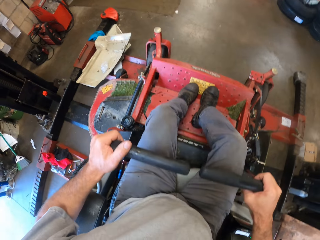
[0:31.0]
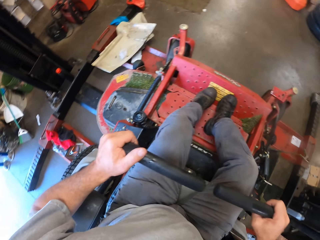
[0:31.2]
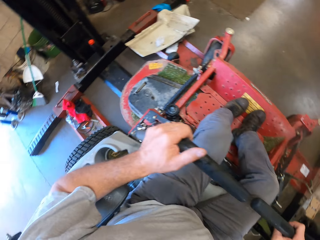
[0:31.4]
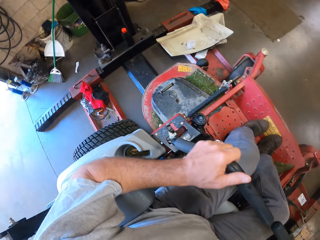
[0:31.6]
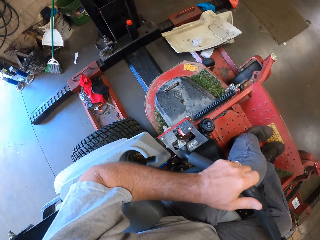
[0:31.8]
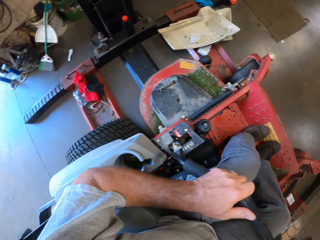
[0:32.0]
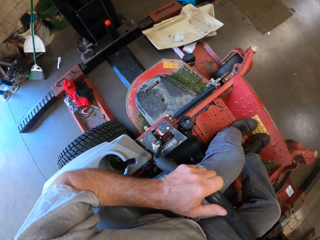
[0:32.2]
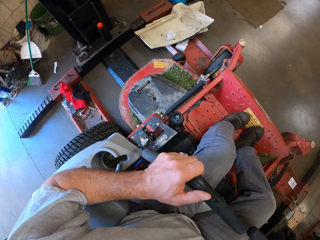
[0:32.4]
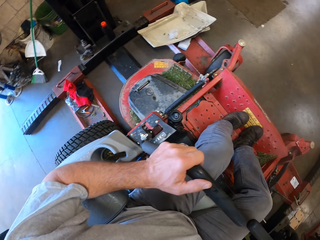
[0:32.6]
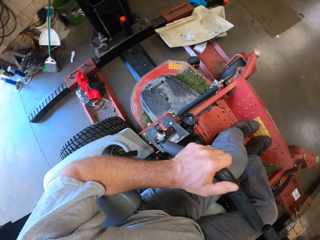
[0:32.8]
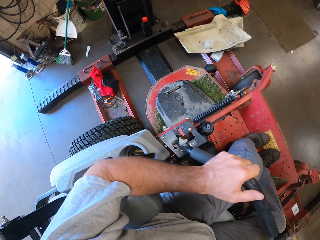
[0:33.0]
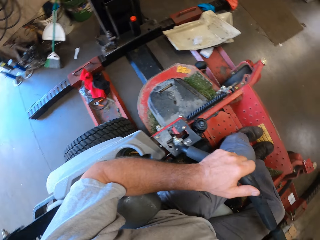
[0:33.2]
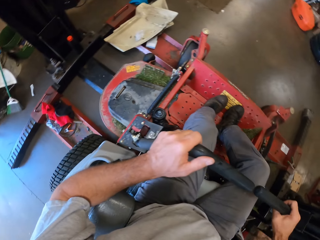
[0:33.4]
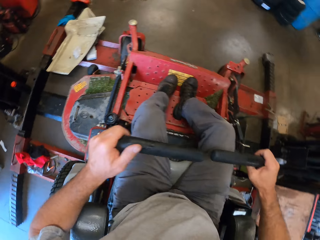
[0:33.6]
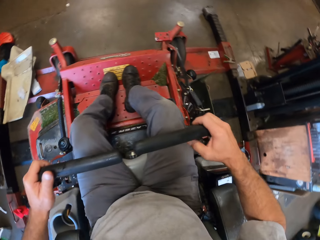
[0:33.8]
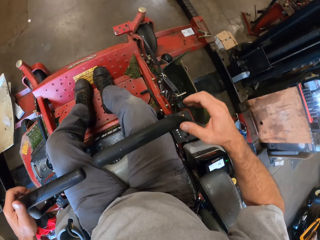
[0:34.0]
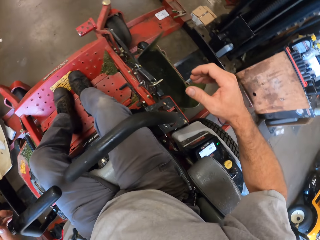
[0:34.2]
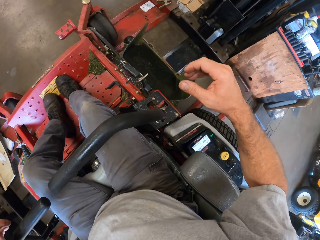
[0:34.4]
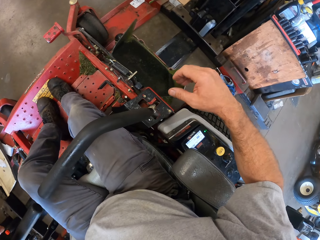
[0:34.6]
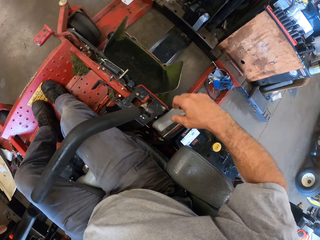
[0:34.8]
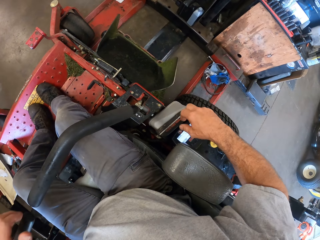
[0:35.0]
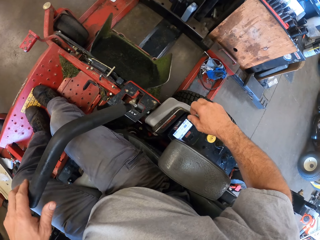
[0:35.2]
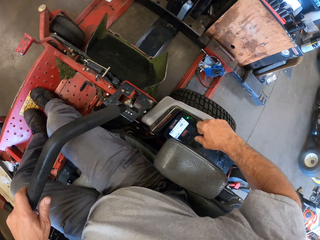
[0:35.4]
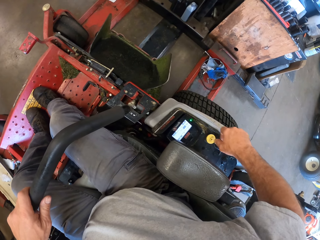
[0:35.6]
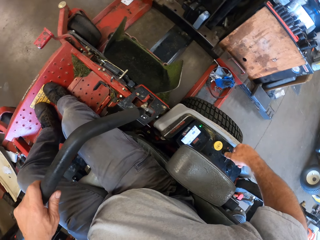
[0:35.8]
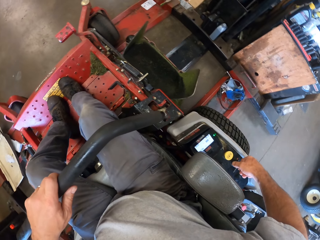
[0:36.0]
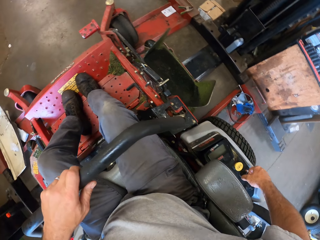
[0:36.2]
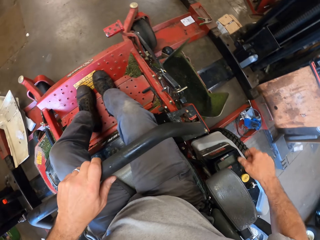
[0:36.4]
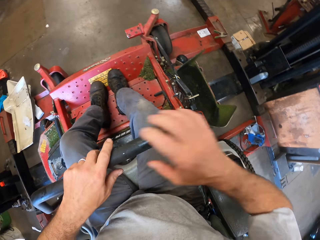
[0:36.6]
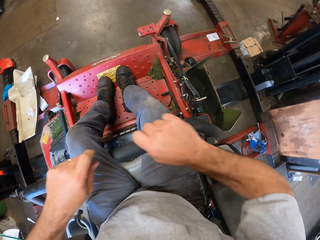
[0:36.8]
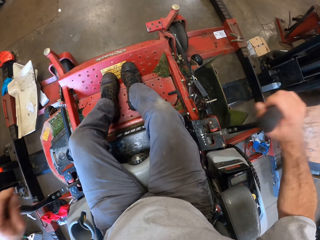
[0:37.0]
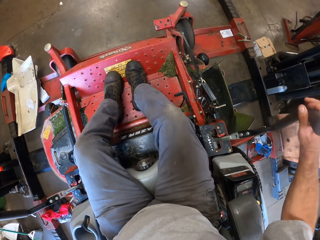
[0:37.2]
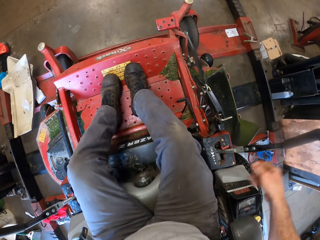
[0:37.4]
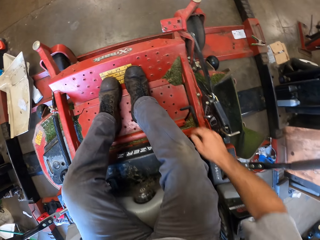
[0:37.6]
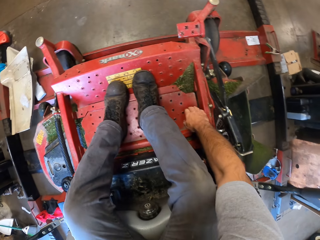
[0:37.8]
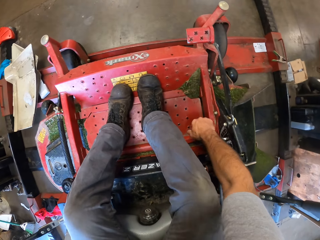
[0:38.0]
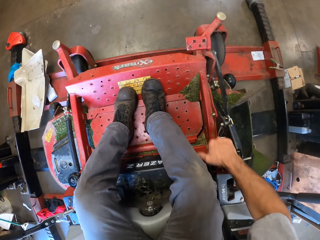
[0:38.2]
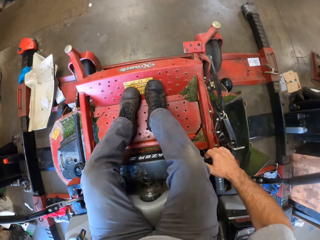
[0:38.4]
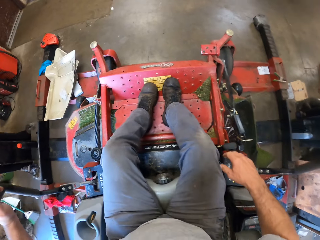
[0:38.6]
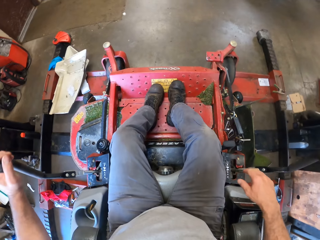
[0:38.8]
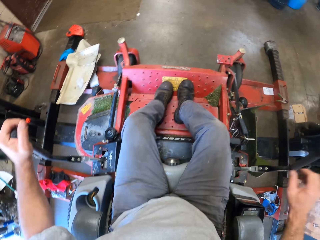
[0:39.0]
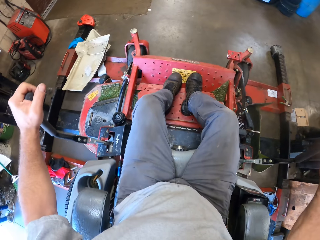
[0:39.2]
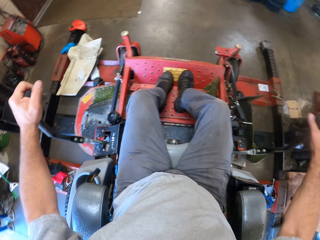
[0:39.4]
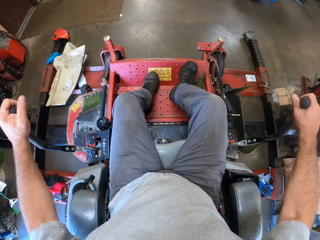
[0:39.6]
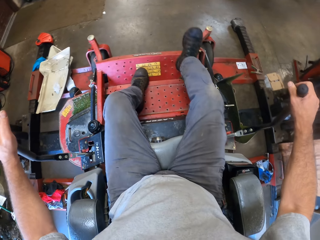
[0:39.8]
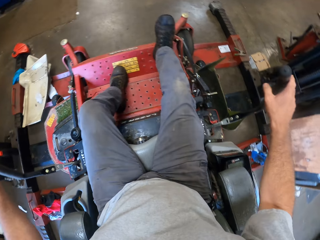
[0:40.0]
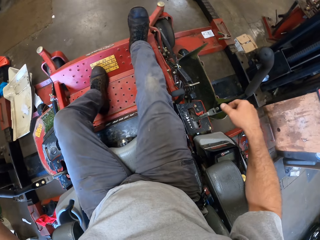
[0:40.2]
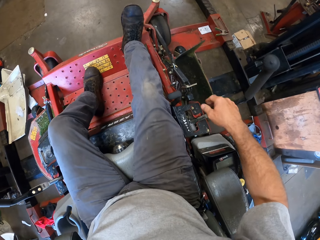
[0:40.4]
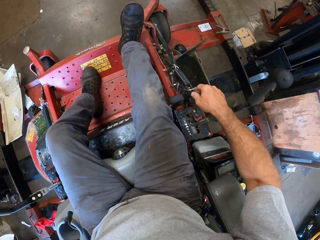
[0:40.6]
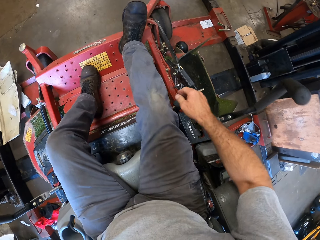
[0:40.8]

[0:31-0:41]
The camera wearer turns off the lawn mower. They pull the handles of the lawn mower apart. They pull the hand brake. They push down the gear of the lawn mower.

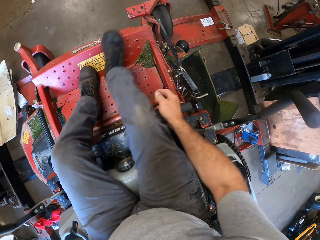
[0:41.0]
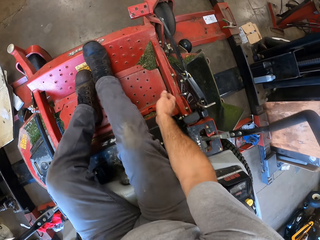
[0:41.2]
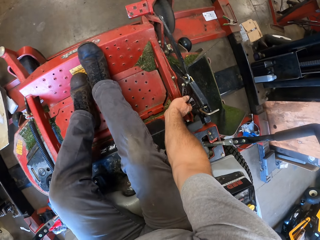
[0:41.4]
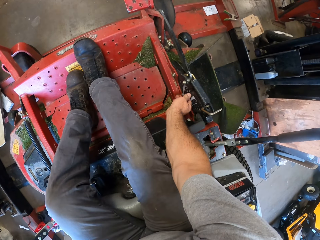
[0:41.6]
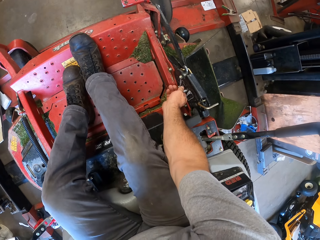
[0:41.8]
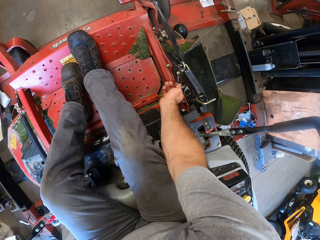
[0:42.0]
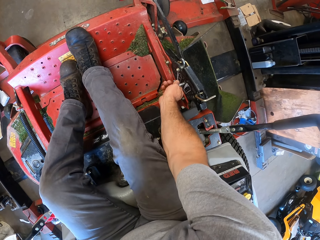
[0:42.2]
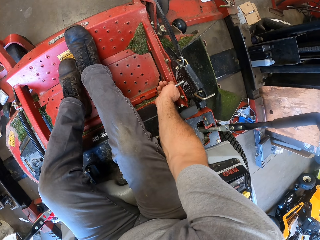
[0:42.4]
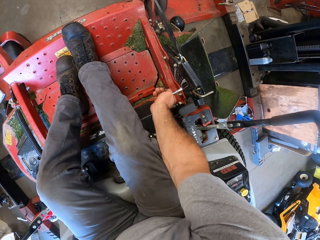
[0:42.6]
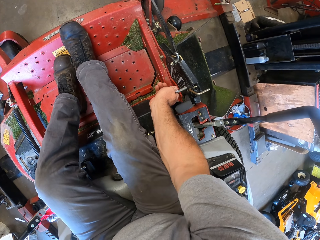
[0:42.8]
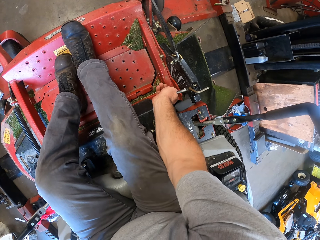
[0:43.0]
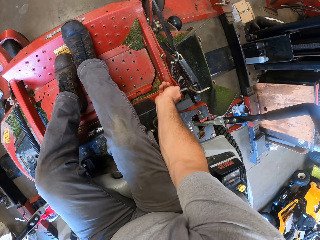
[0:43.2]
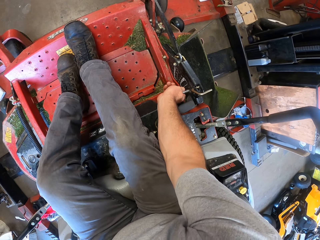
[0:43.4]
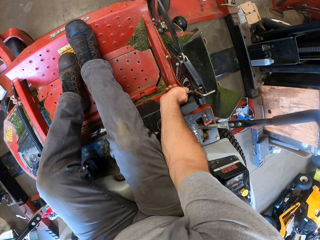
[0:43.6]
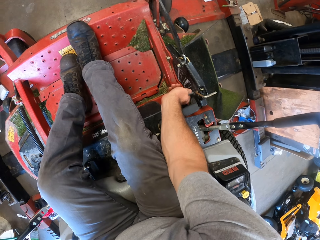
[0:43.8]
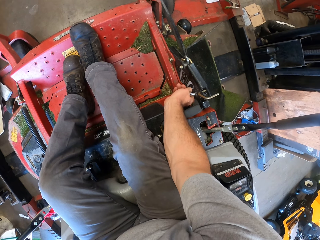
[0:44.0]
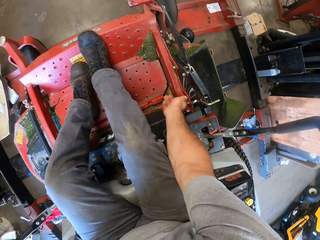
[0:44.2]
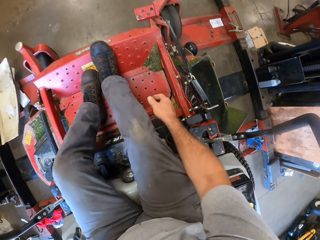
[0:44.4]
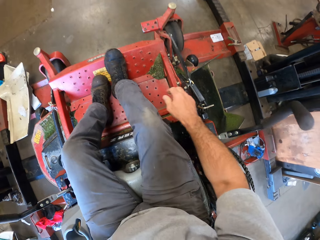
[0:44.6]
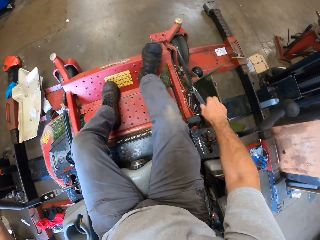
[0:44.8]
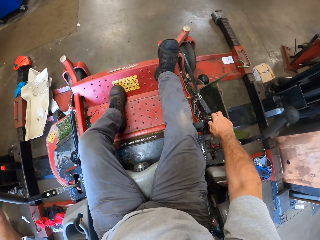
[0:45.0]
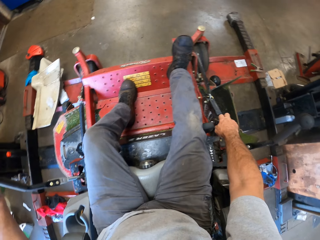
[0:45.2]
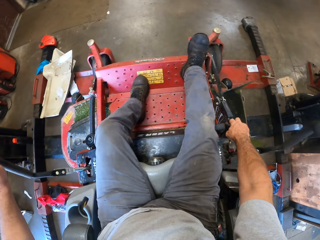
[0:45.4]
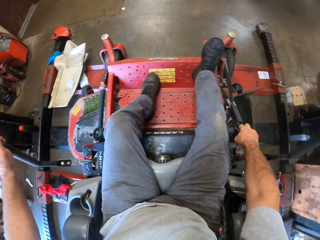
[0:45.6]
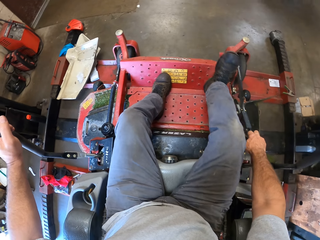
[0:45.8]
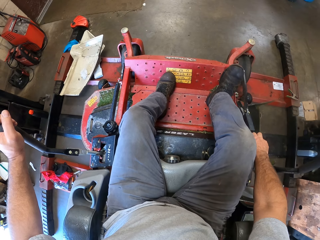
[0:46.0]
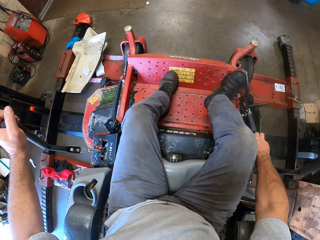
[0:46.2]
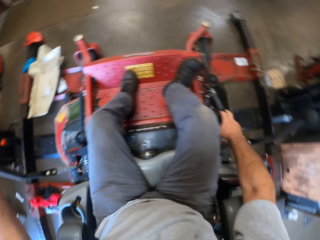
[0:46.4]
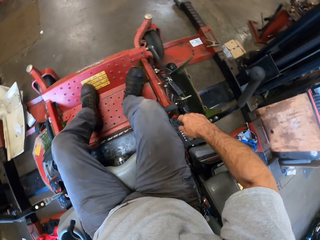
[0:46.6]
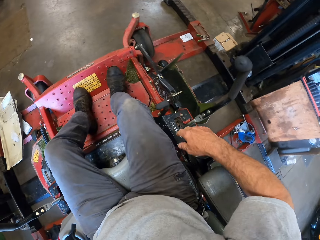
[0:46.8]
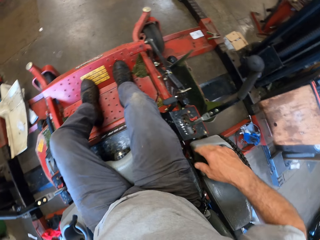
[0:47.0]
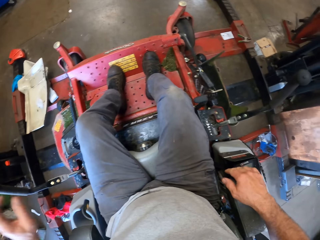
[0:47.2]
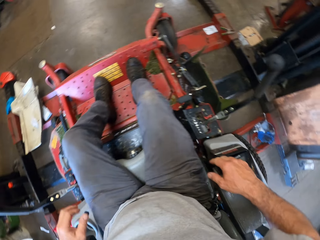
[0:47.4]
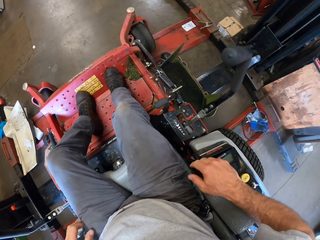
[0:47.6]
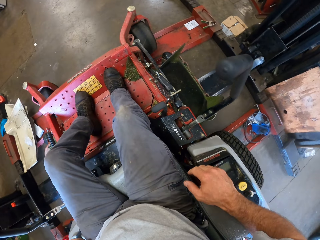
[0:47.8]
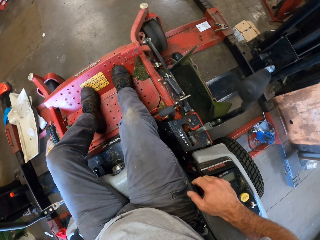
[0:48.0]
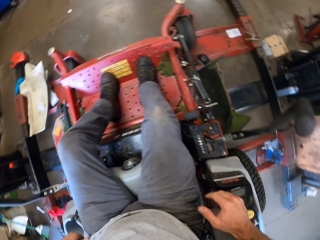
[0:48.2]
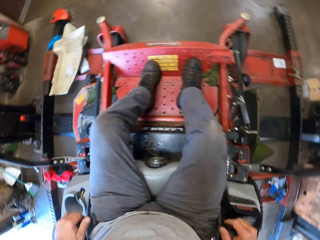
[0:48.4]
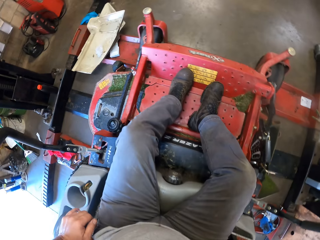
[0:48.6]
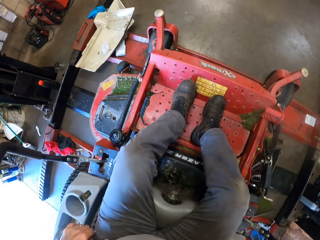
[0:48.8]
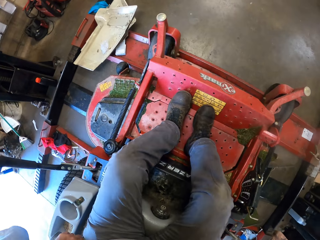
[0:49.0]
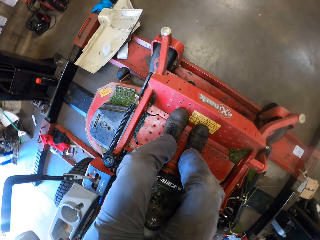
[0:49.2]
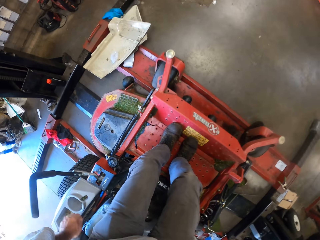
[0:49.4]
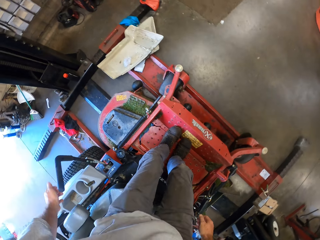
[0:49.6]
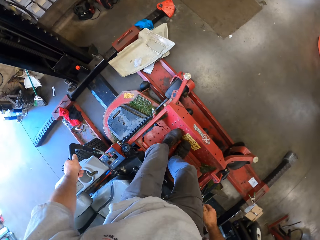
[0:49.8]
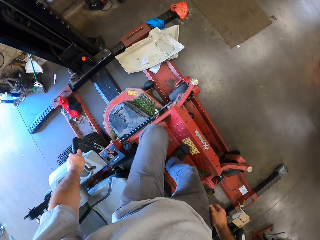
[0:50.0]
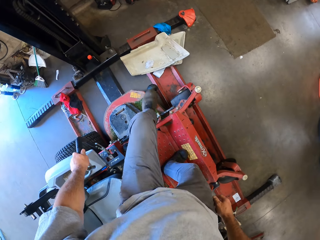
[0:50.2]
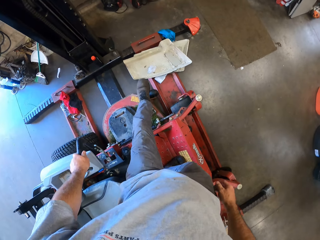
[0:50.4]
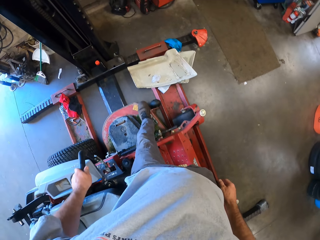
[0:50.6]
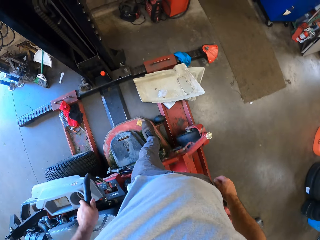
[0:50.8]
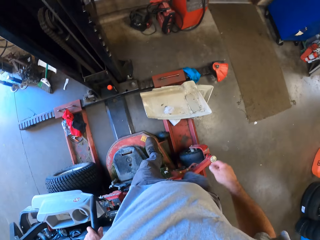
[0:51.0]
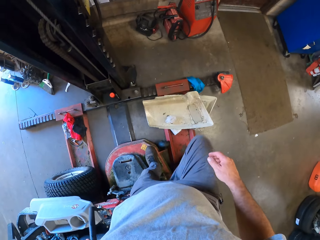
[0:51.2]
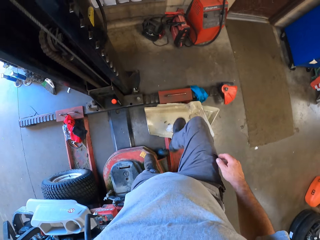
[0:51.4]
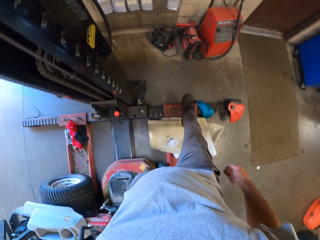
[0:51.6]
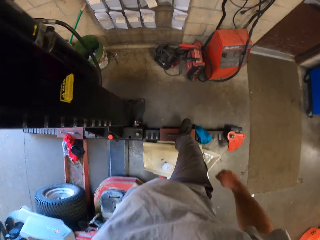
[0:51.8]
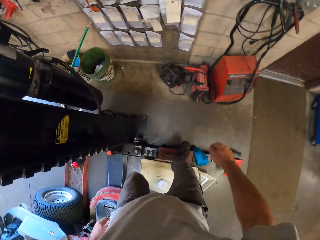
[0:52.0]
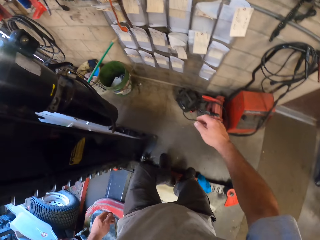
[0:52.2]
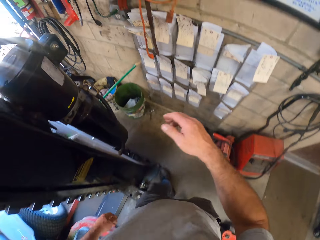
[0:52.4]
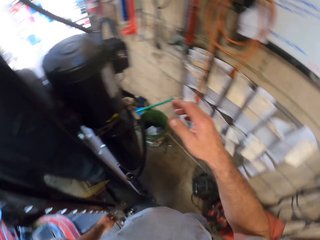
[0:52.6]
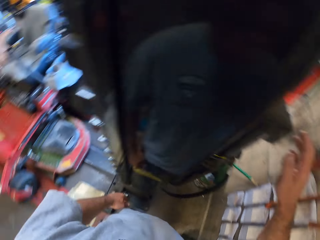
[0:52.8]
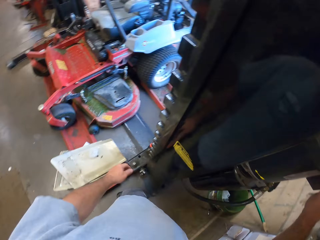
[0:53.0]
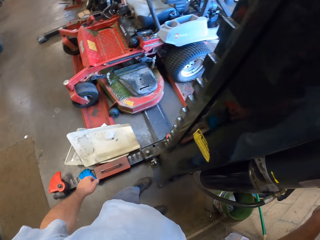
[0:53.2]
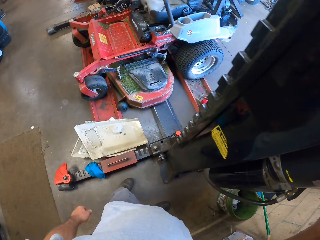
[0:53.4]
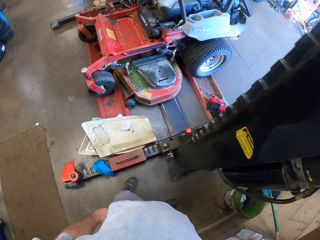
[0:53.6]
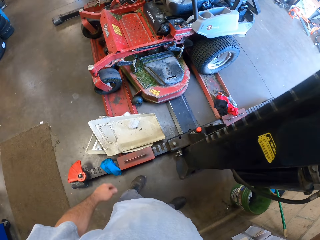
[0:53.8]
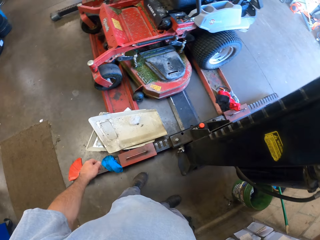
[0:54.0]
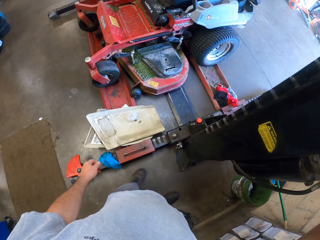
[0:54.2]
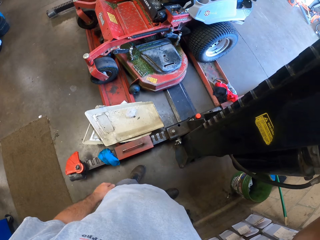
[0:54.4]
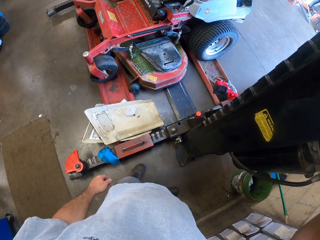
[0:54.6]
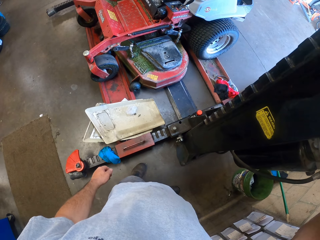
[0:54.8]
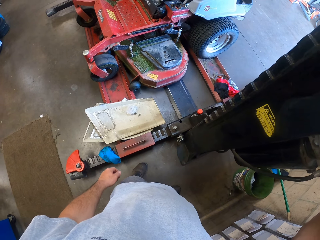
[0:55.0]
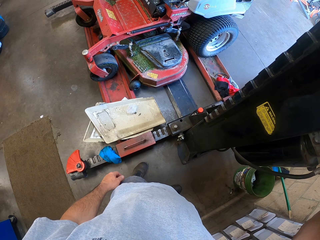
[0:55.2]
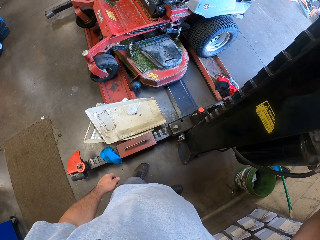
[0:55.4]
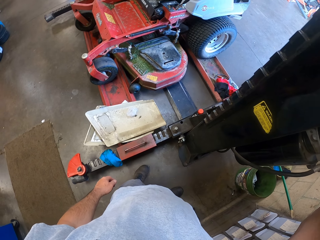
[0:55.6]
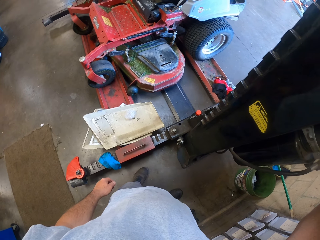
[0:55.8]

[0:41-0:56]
The camera wearer pulls out a rod from the lawn mower. They switch something. They put the rod into the lawn mower. They look around the garage. They get down from the lawn mower. They walk around the garage. They raise the workshop lift. They look at the lawn mower.
